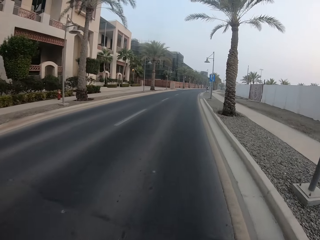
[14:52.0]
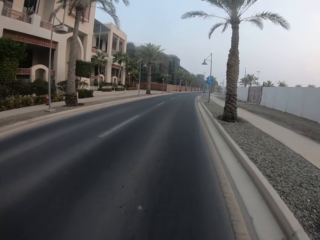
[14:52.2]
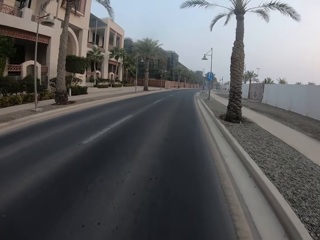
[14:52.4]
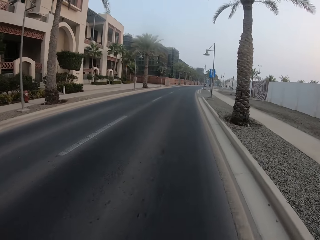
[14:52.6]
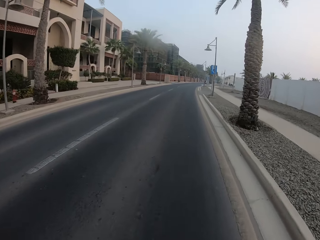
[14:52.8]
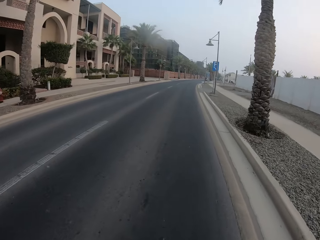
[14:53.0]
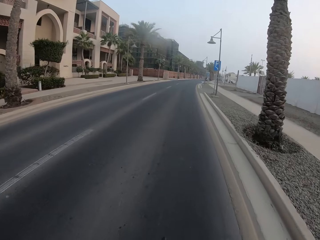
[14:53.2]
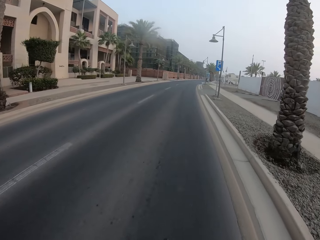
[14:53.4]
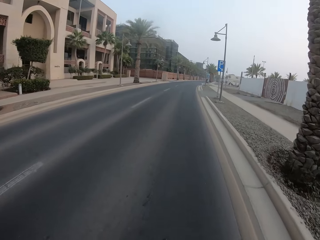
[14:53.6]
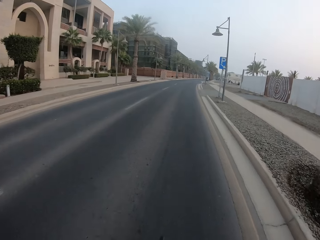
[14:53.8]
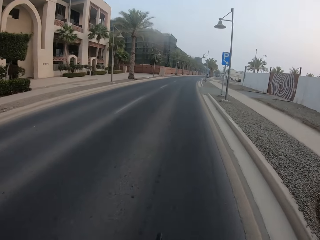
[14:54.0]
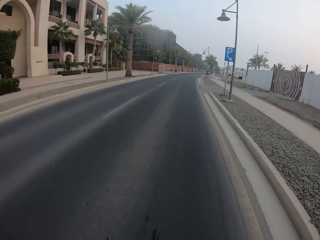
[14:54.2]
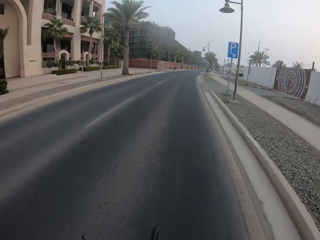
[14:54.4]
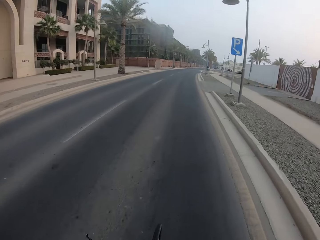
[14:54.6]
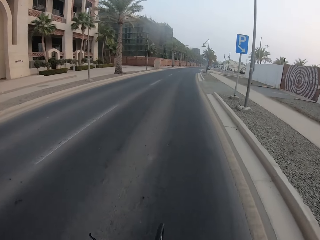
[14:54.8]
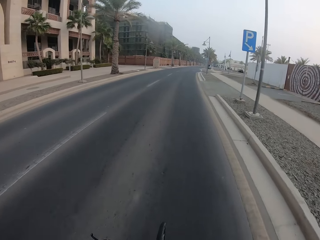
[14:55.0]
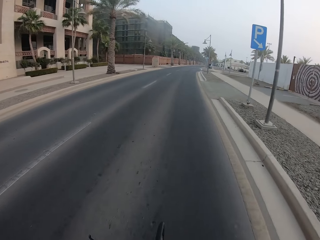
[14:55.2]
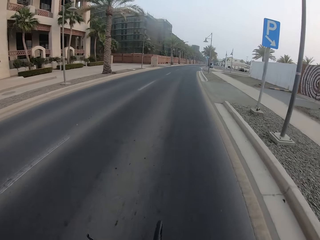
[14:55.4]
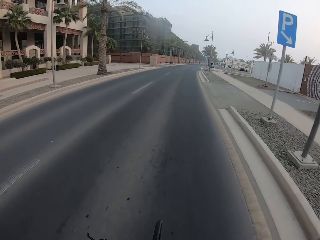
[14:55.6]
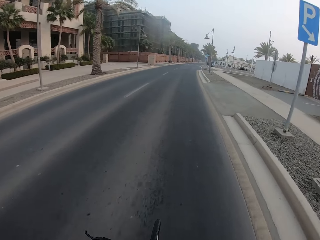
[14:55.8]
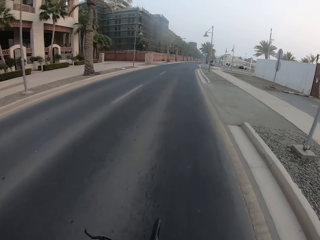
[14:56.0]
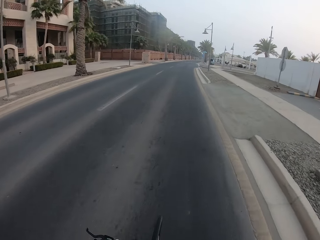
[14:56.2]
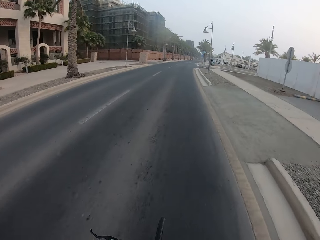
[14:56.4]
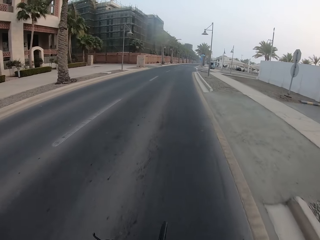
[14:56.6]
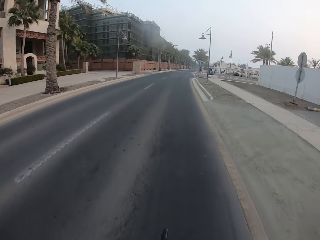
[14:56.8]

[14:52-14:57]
The camera wearer cycles on the road.

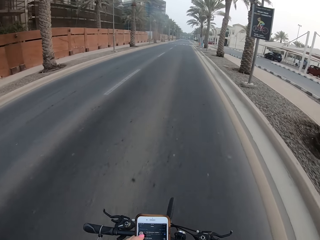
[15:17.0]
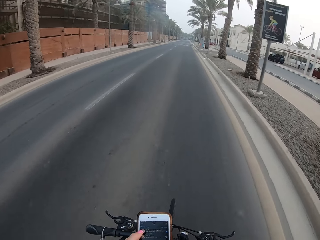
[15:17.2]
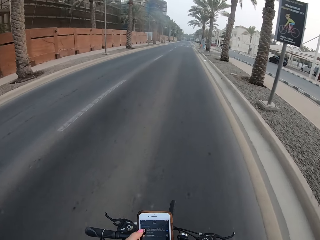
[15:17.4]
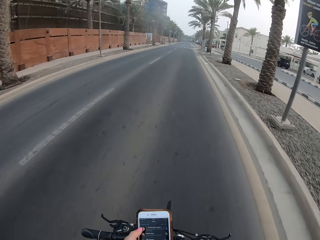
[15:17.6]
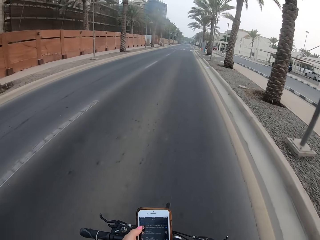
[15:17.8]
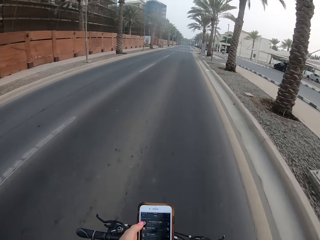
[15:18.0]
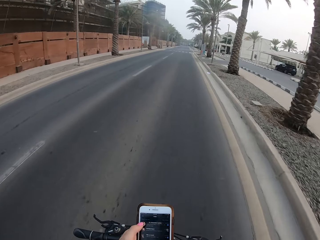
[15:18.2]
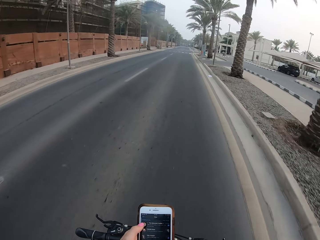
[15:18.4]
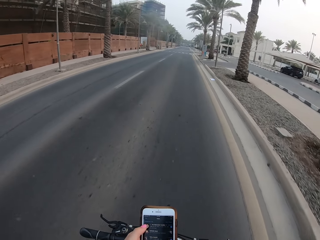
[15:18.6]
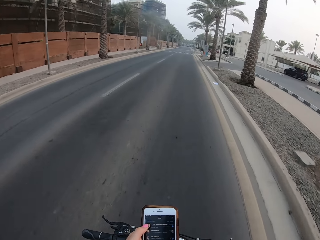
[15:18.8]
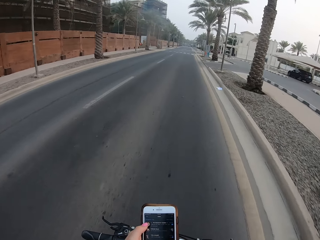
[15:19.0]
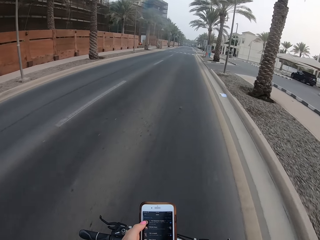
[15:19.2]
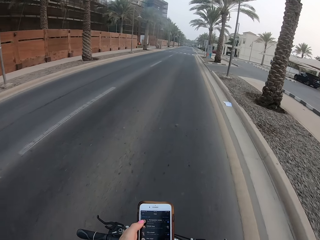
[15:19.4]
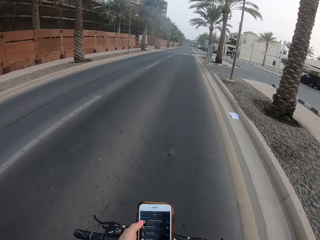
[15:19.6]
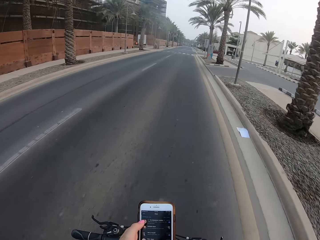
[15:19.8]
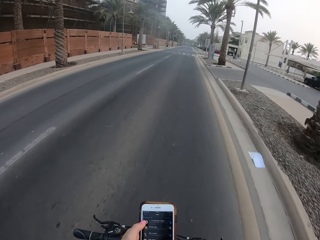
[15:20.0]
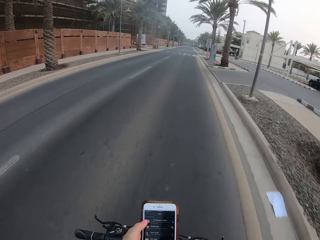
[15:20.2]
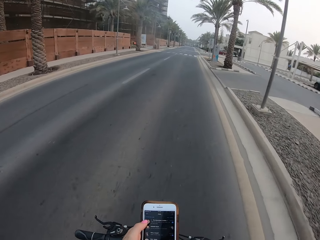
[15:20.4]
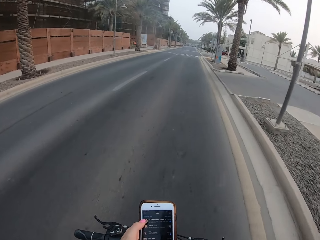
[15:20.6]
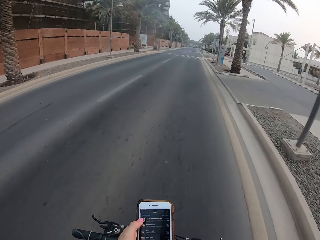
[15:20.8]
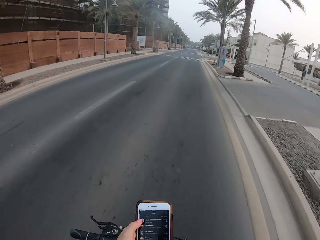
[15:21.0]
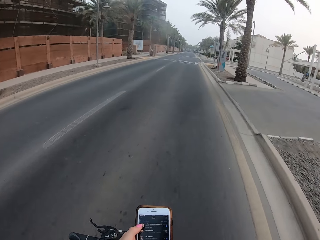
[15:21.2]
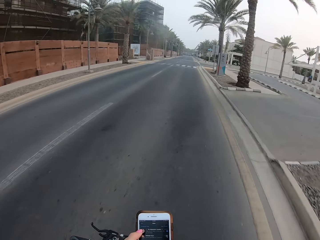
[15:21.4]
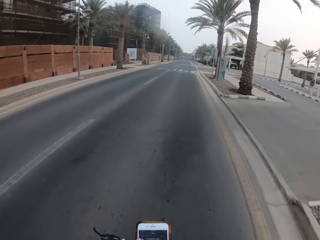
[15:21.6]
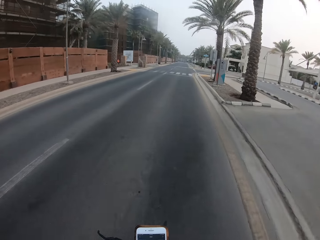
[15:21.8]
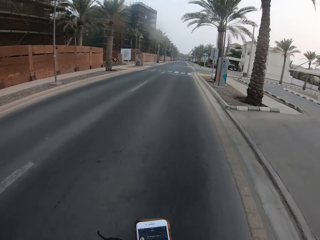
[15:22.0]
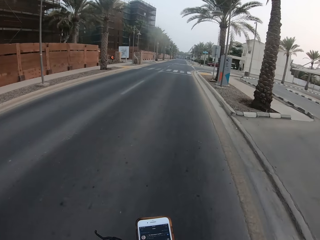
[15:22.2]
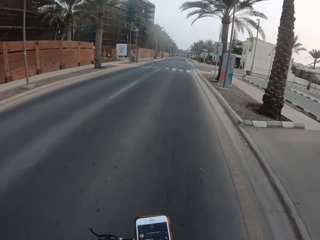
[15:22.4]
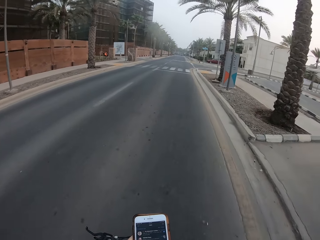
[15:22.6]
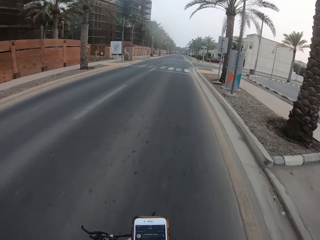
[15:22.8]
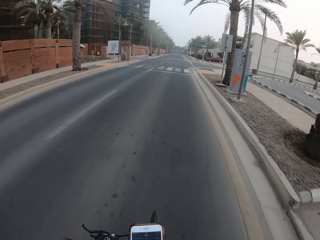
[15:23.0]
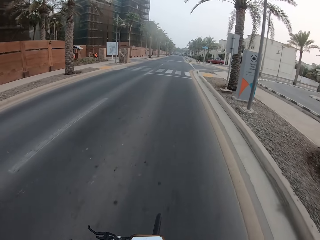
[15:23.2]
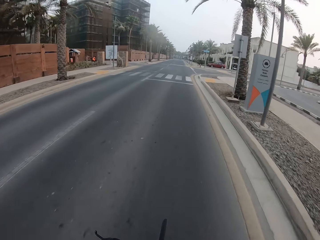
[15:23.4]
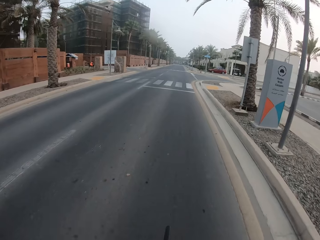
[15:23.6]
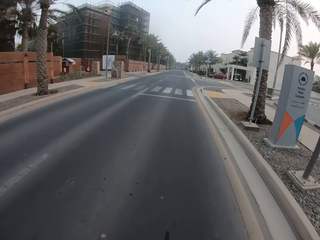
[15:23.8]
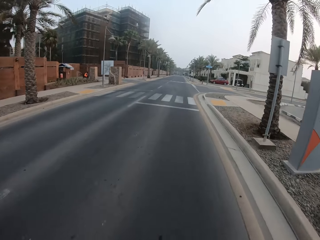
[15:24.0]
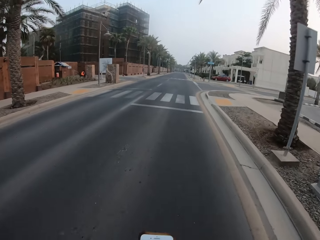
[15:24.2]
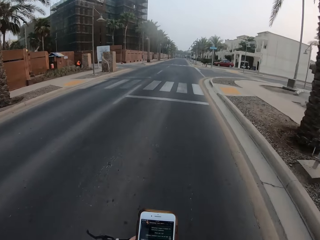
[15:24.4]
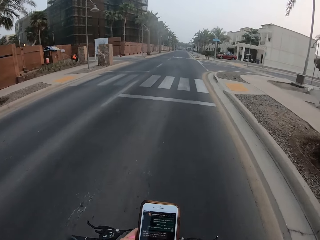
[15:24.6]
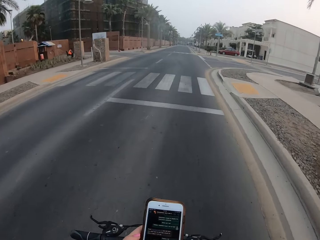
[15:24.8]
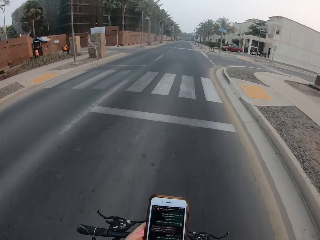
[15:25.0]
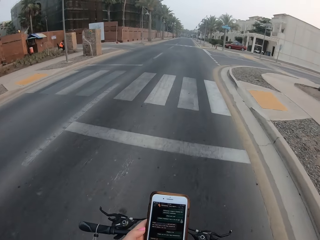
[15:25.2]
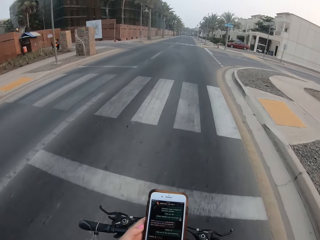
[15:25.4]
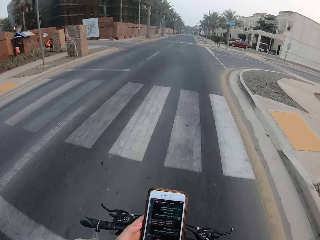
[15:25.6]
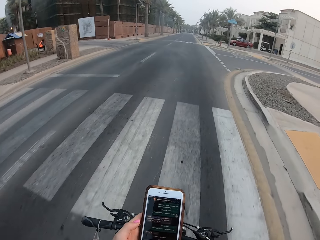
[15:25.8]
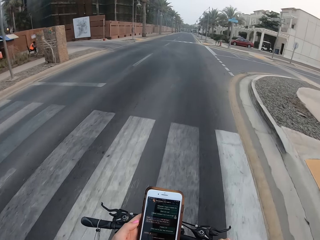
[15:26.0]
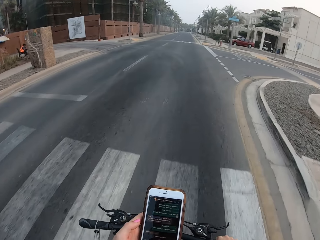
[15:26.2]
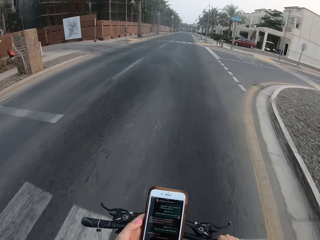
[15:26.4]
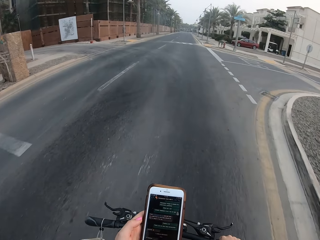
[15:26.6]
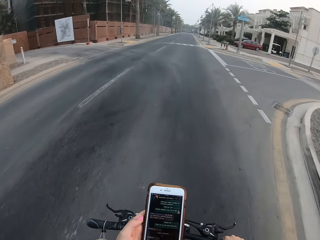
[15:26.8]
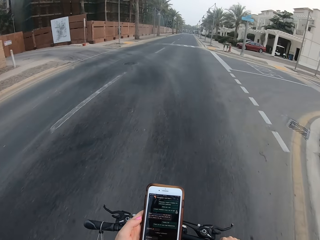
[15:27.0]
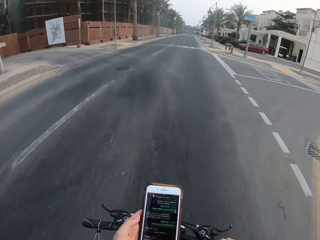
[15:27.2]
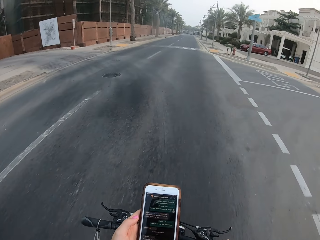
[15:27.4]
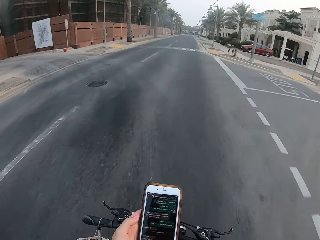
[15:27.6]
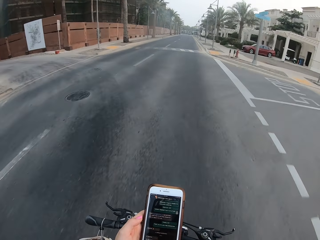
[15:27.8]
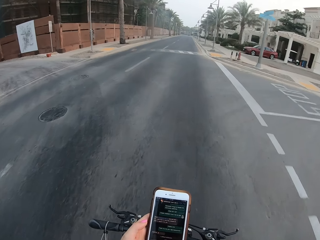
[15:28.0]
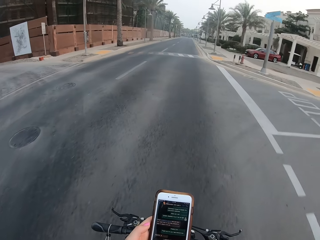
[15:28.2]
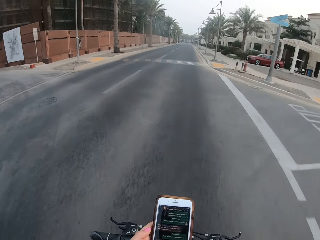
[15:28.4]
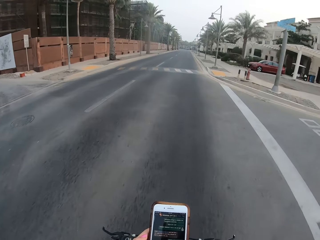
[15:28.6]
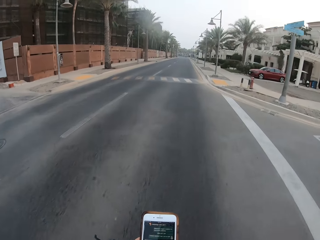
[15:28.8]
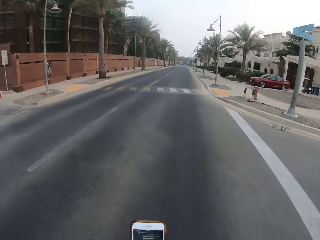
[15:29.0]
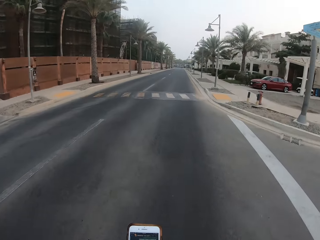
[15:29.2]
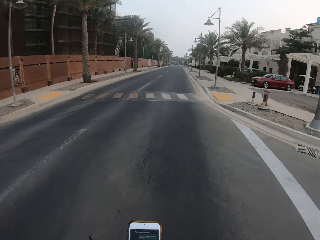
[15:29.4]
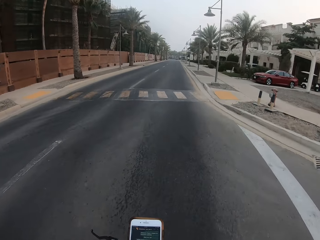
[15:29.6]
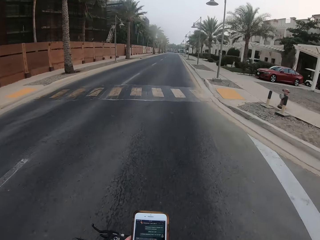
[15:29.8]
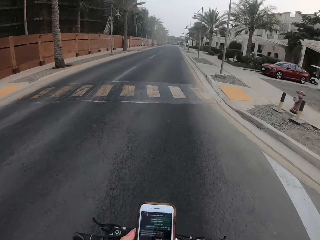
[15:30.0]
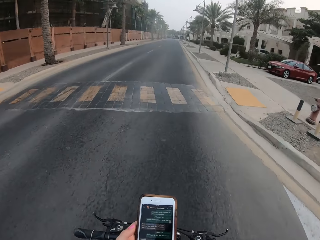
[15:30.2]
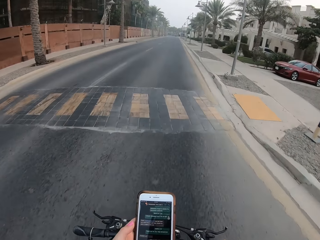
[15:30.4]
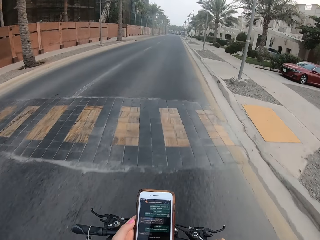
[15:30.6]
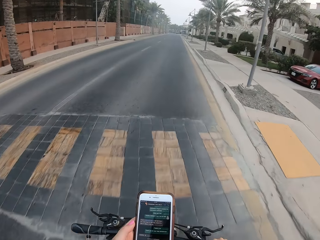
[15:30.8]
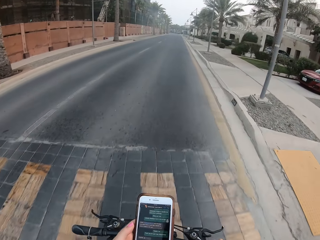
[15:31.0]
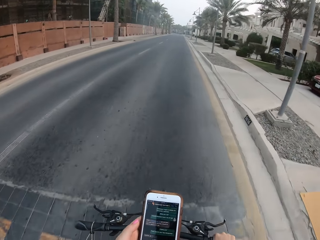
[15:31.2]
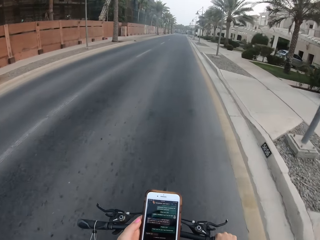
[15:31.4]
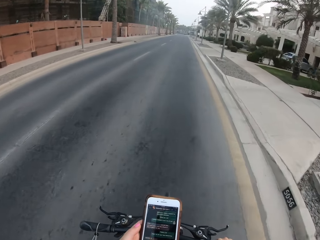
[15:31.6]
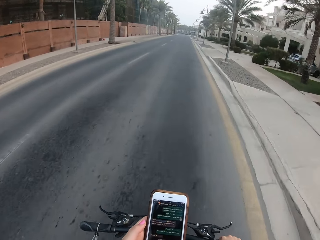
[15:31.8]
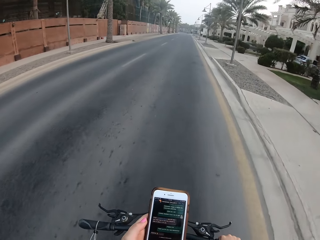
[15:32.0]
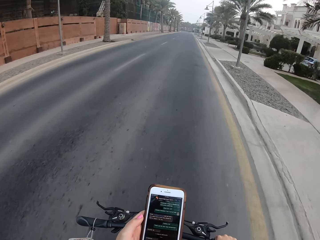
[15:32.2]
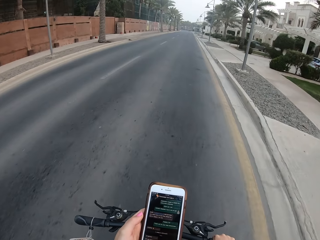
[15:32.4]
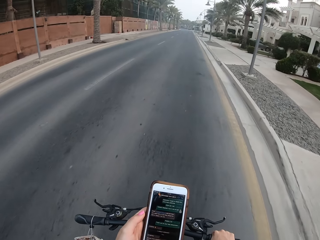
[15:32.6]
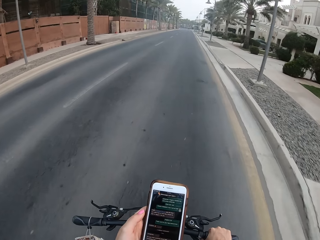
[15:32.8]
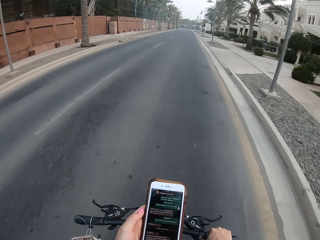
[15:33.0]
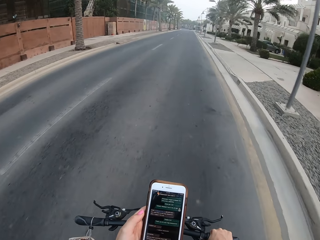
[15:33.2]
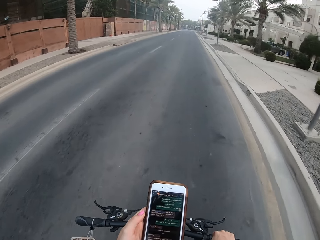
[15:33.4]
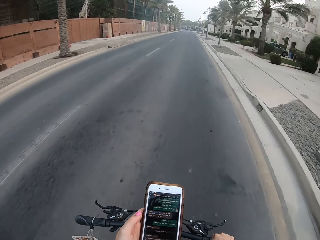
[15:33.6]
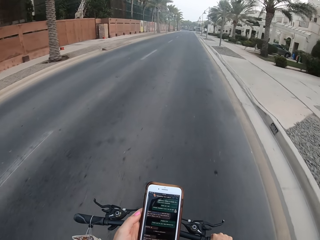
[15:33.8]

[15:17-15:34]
The camera wearer operates the phone. They cycle on the road and hold the phone.
